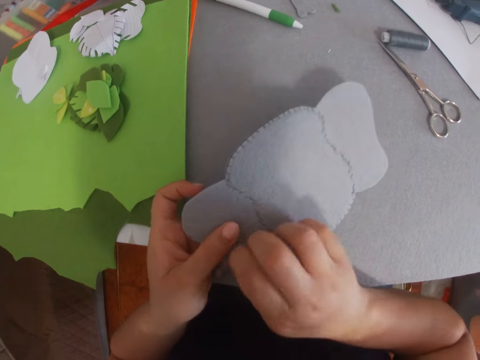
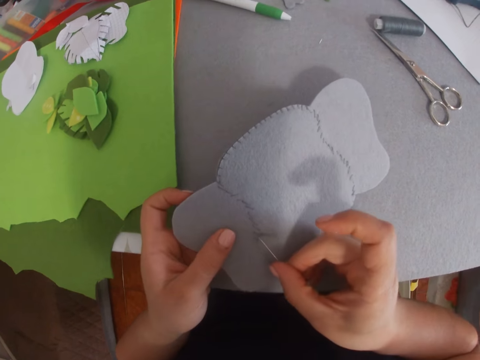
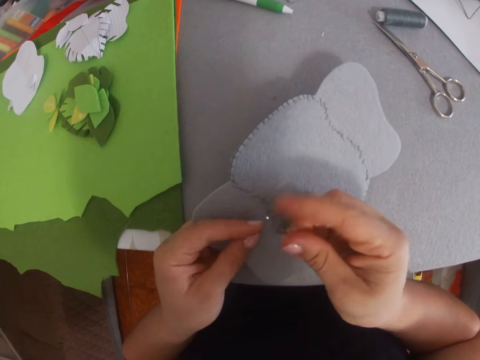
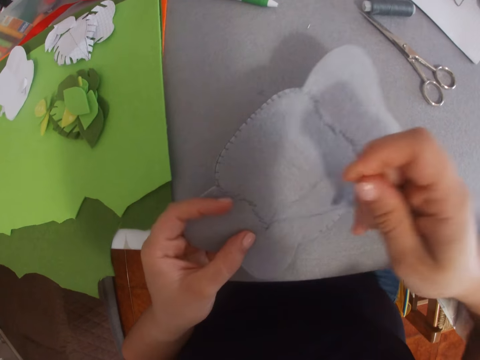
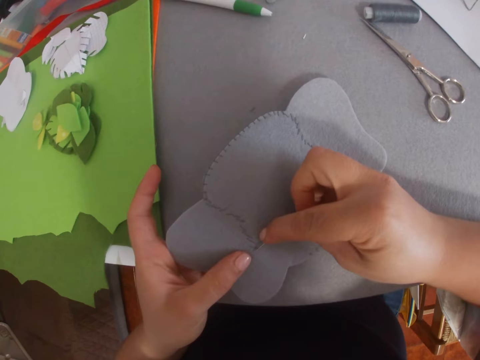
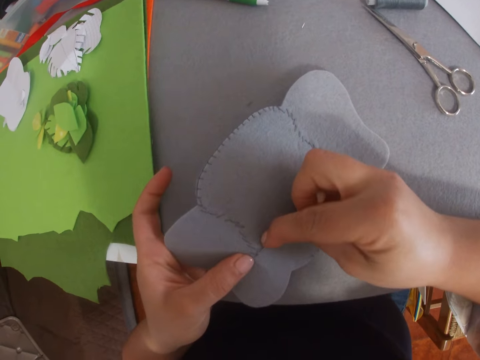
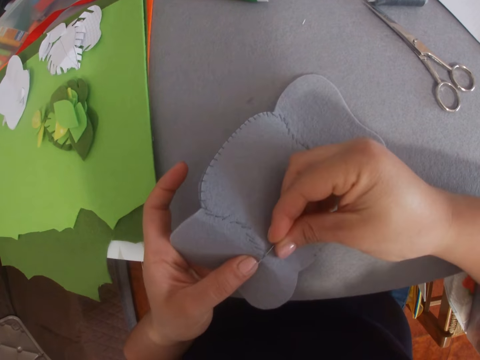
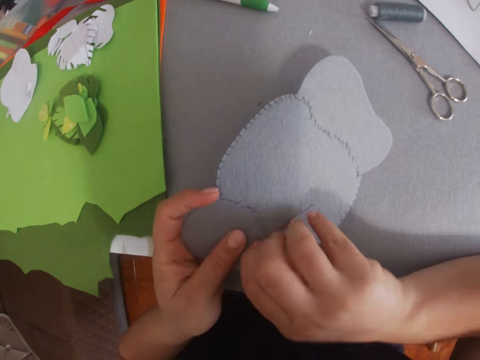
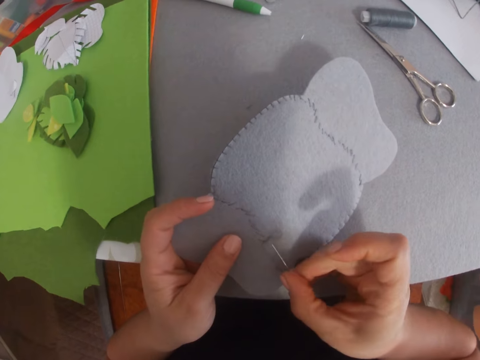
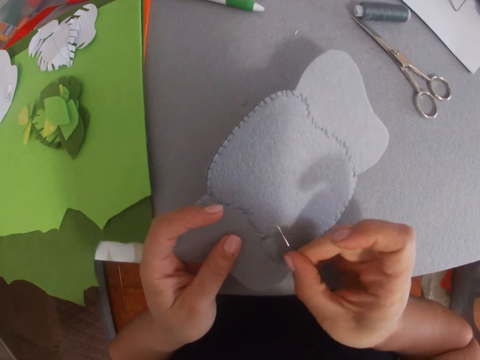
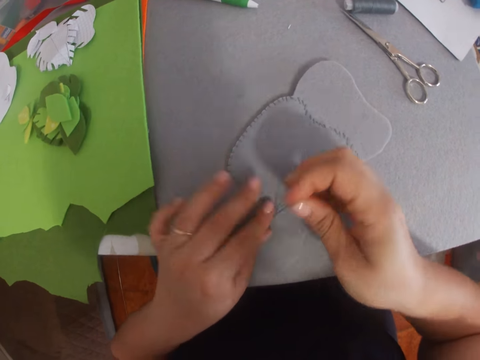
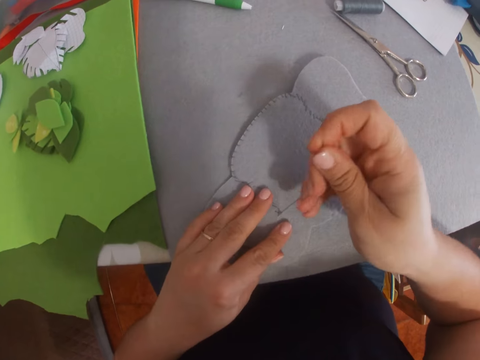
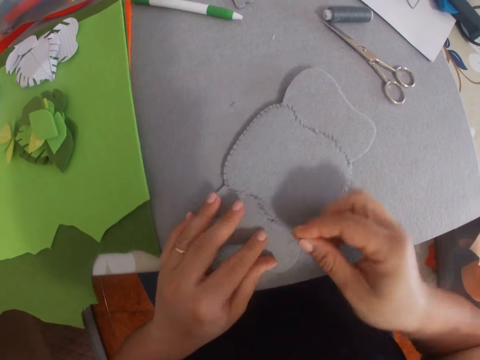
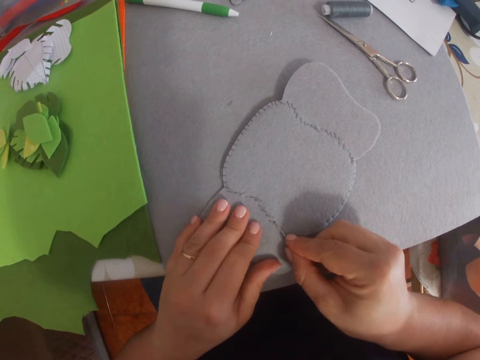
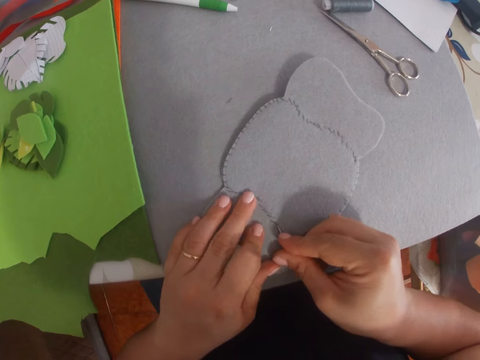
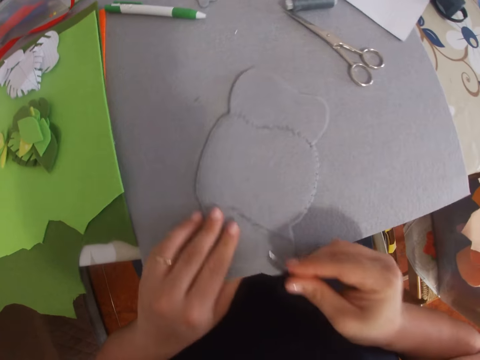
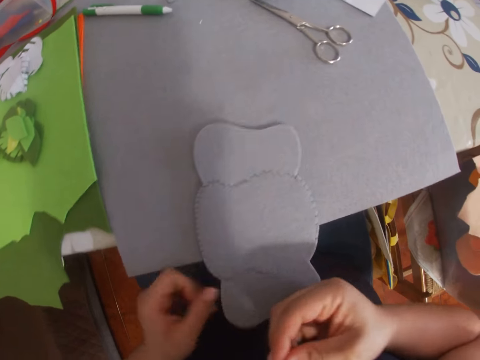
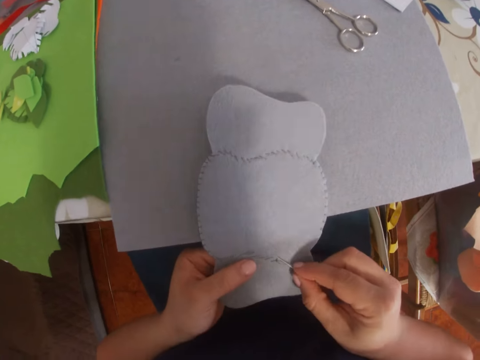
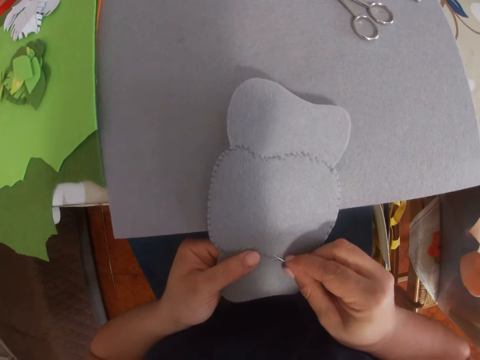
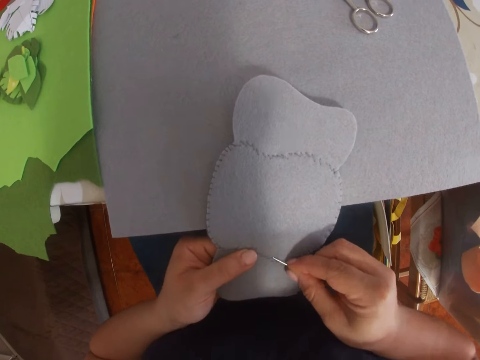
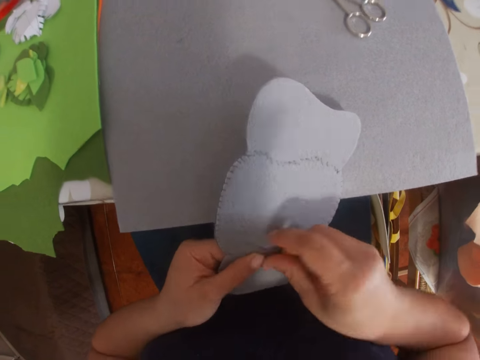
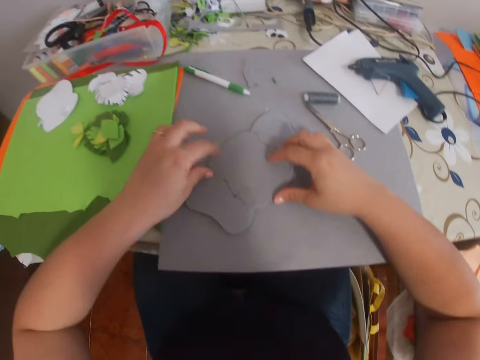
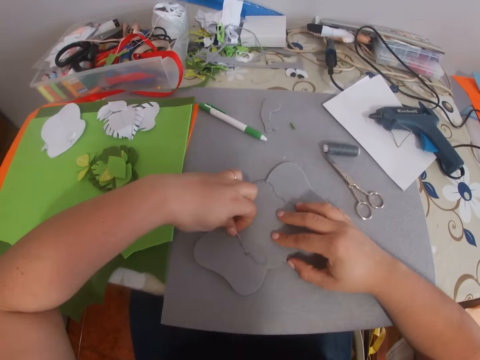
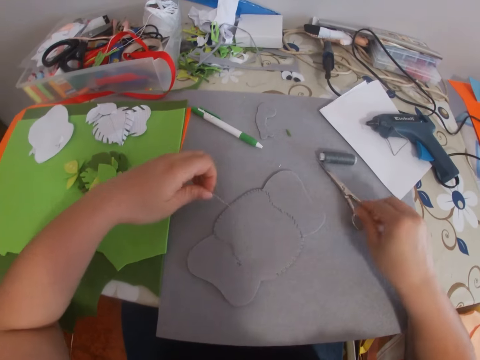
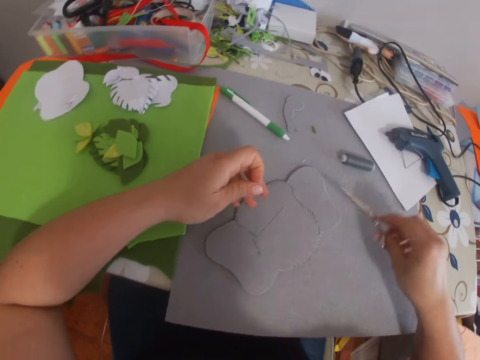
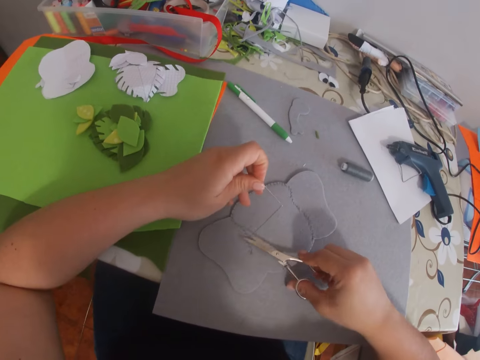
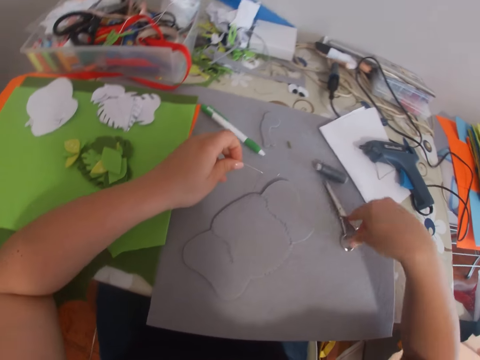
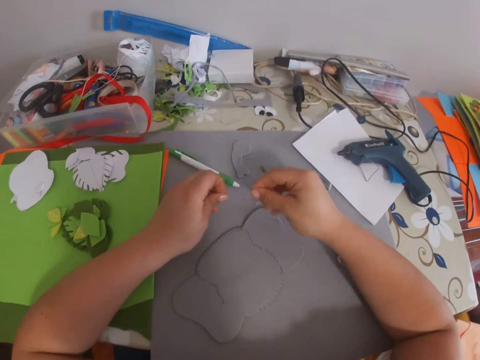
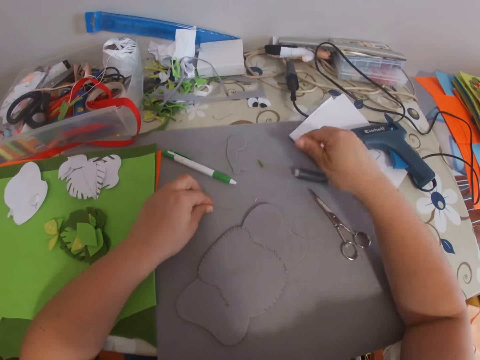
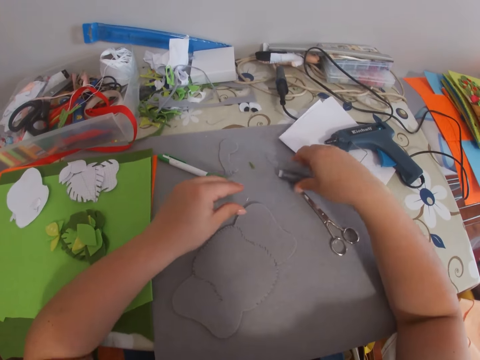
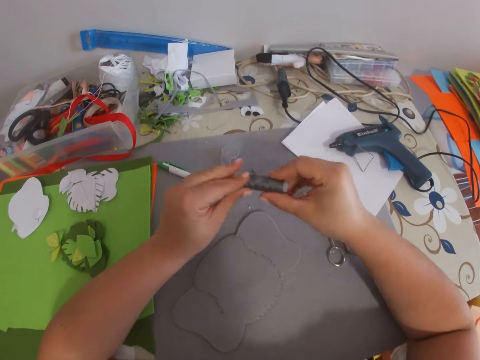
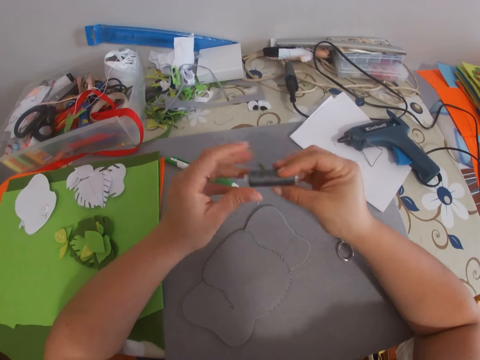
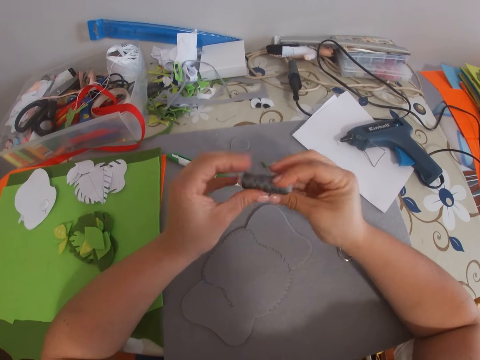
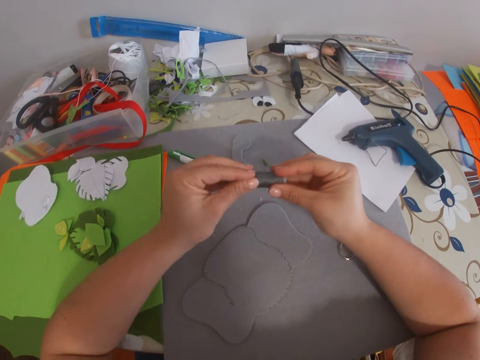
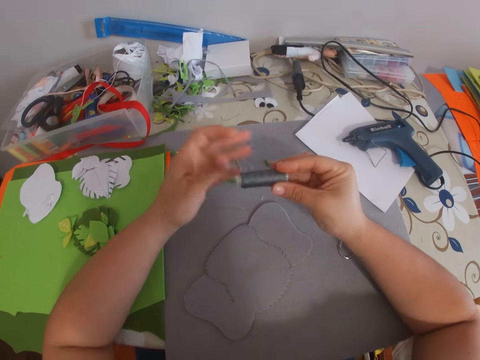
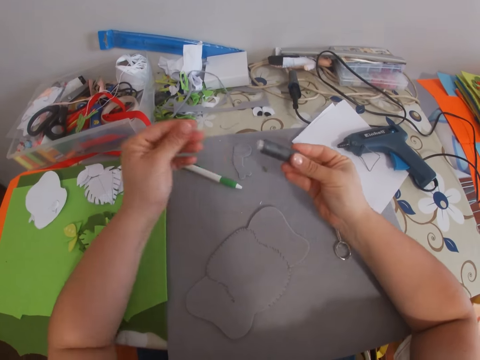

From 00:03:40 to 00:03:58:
The camera wearer picks up the scissors from the table. They cut the thread on the craft with the scissors. They drop the scissors on the table. They put the needle down, pick up the thread spool on the table. They stretch the thread. They unroll the thread.

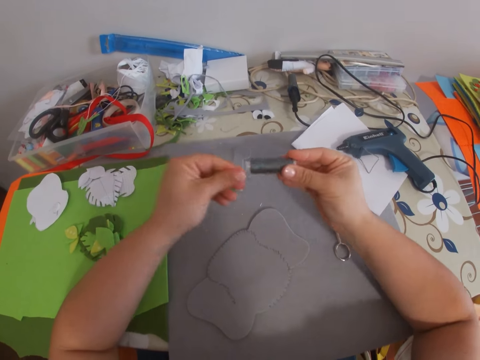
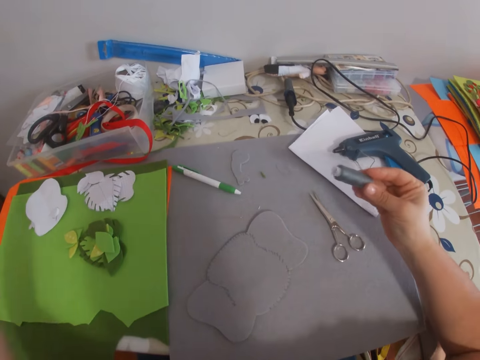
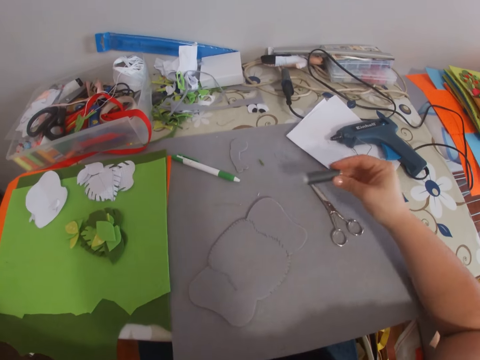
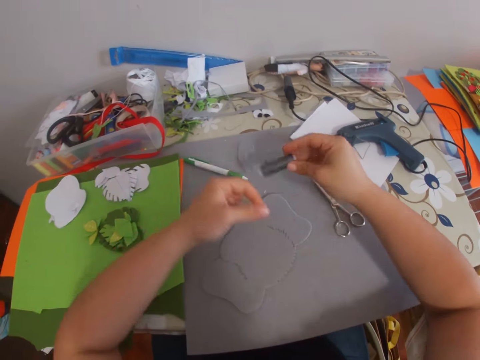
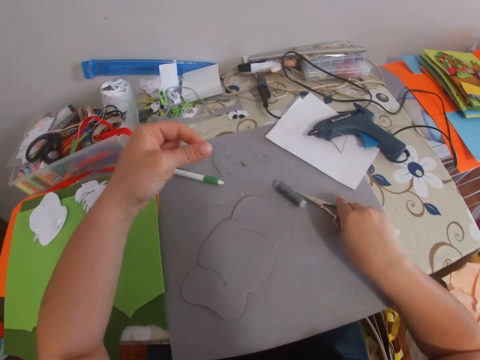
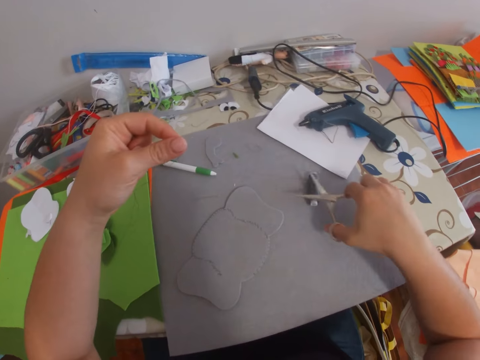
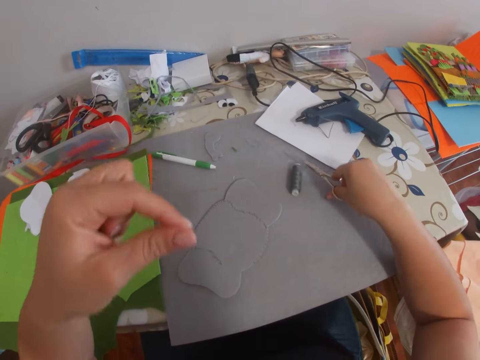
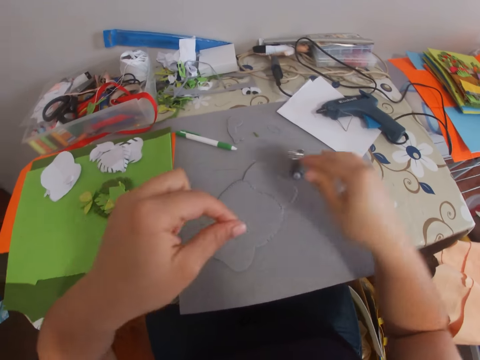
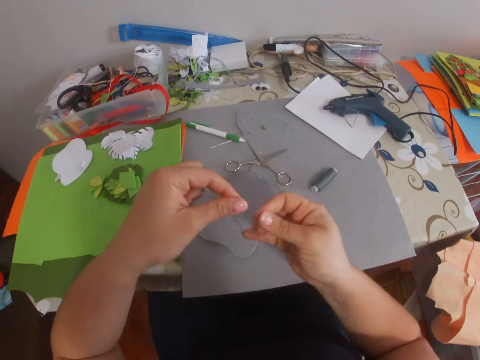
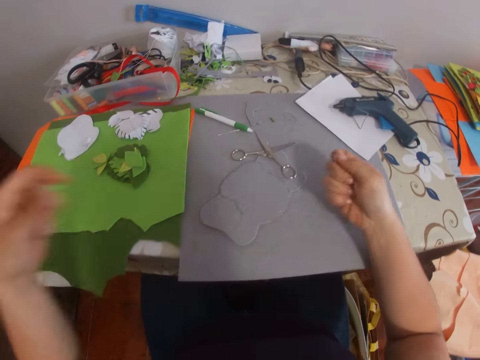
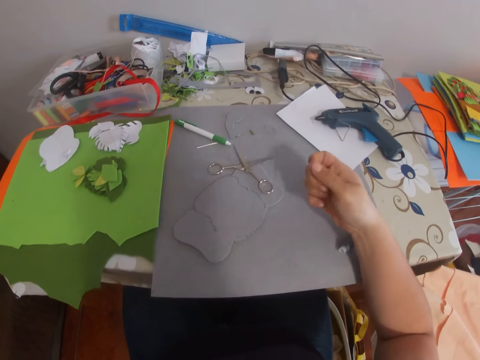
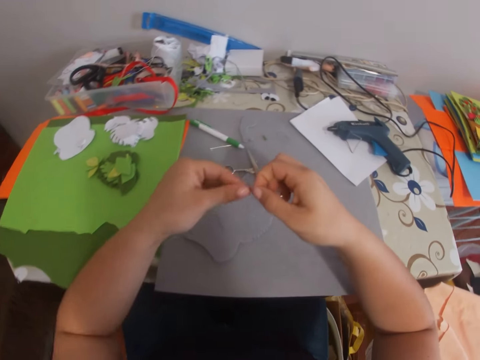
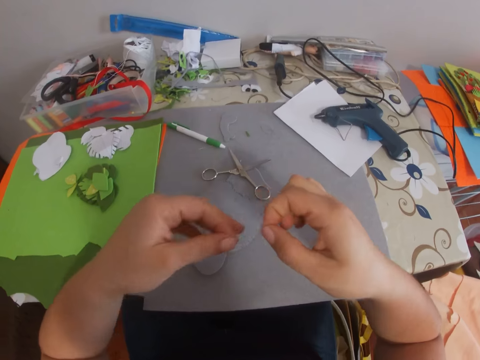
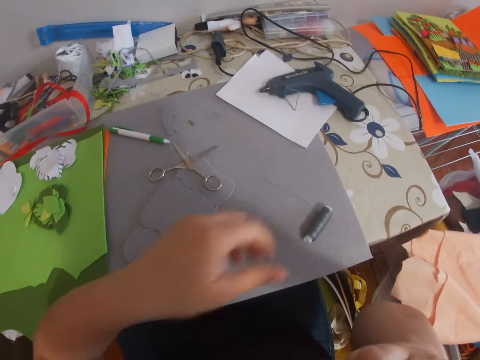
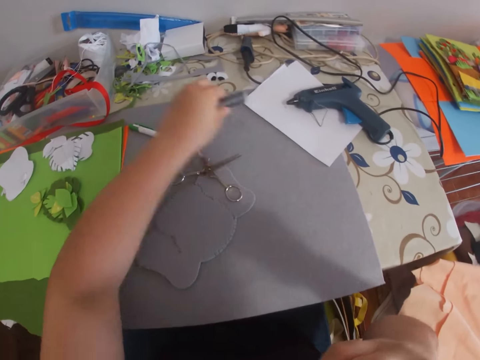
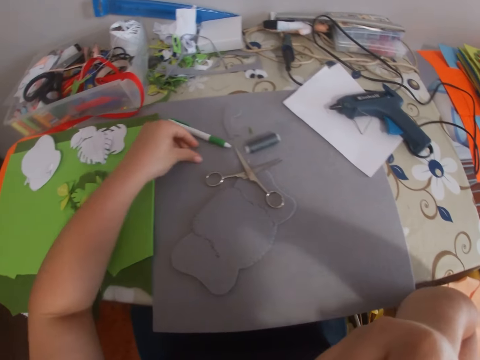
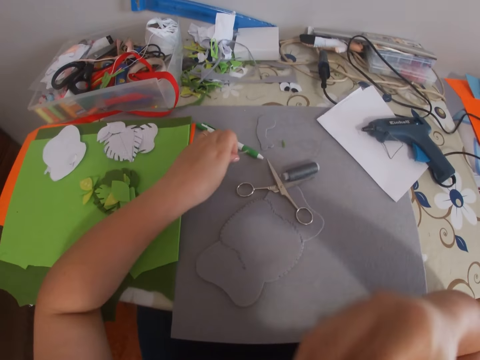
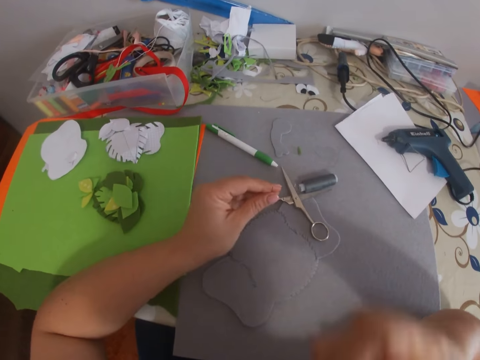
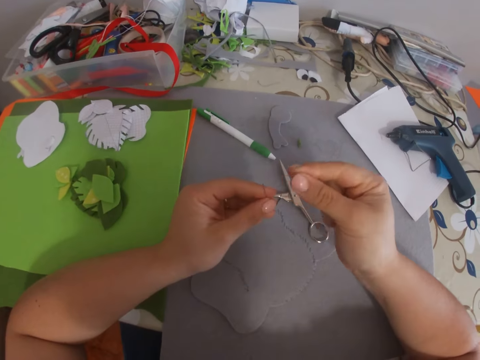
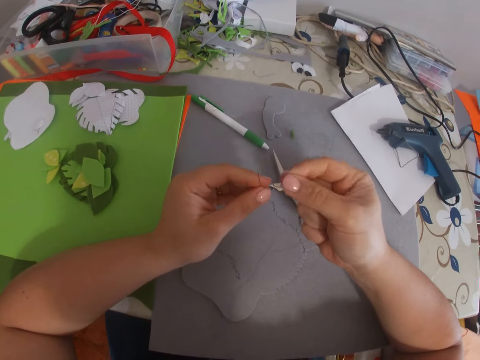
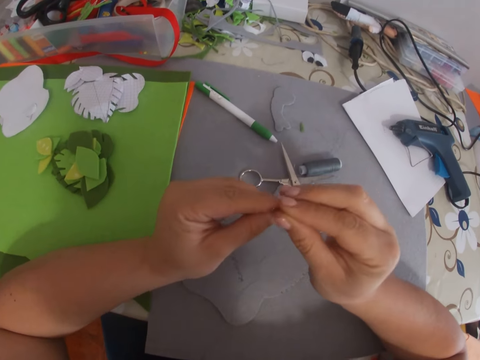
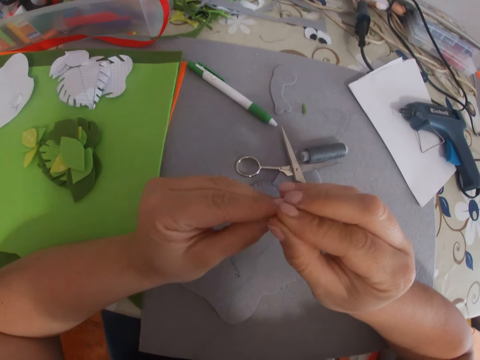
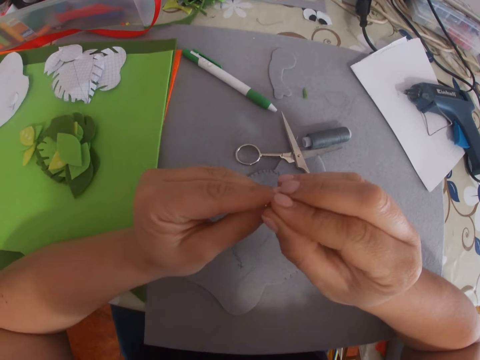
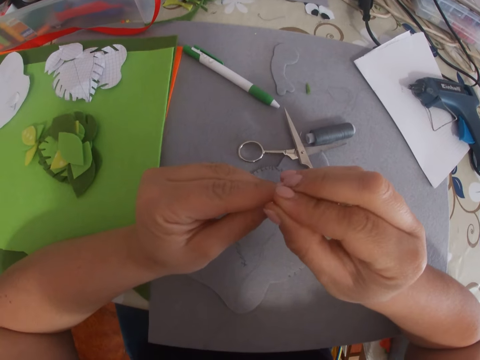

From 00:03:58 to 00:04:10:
The camera wearer drops the thread or thread spool on the table. They pick up the scissors from the table. They cut the thread with the scissors. They drop the scissors on the table. They stretch the thread. They reposition the thread on the table. They pick up the thread spool and put down the thread spool. They pick up the needle on the table. They insert the thread into the eye of the needle.
